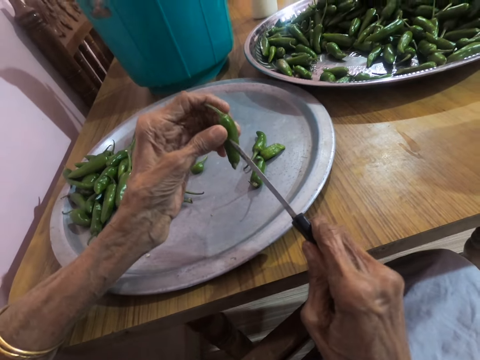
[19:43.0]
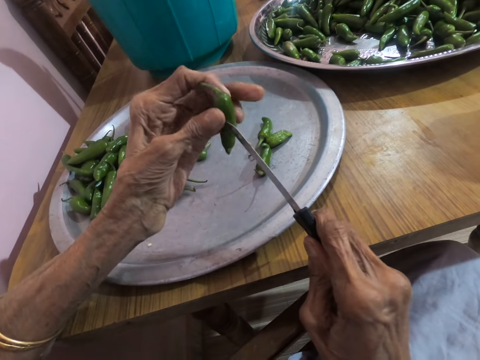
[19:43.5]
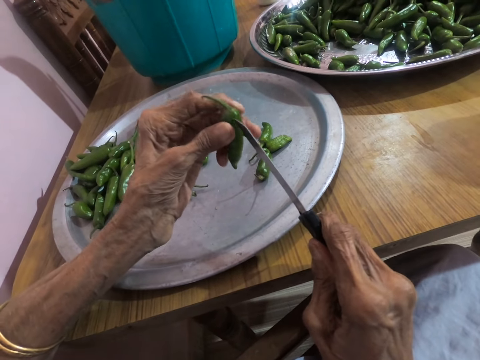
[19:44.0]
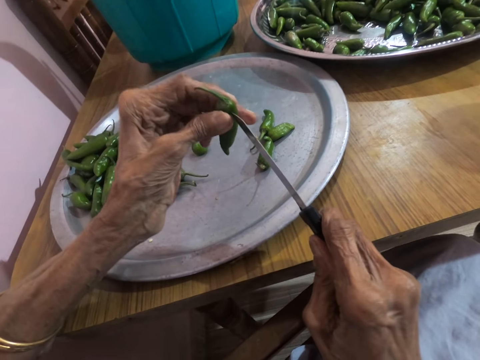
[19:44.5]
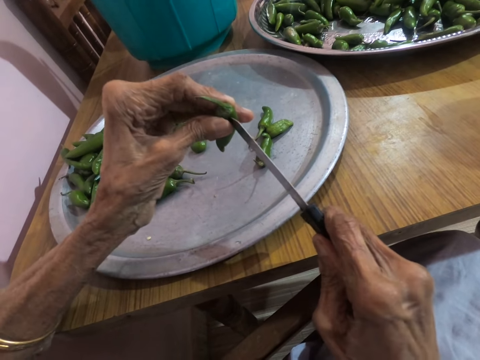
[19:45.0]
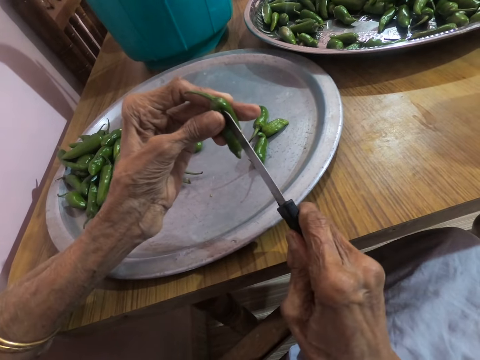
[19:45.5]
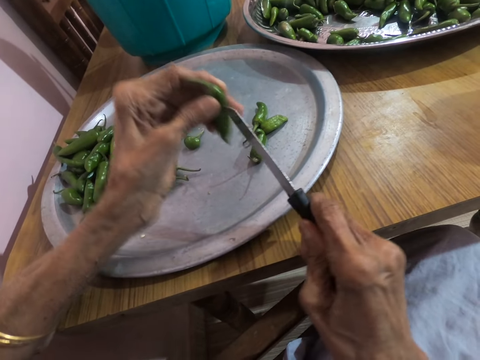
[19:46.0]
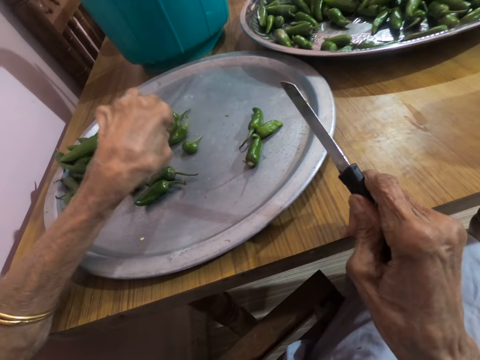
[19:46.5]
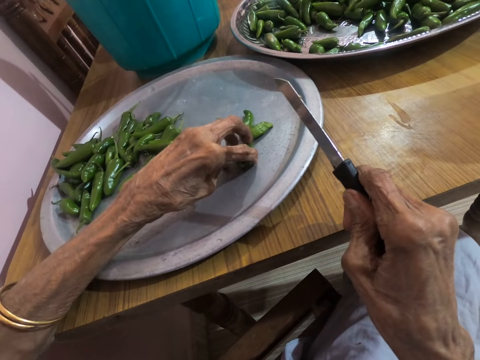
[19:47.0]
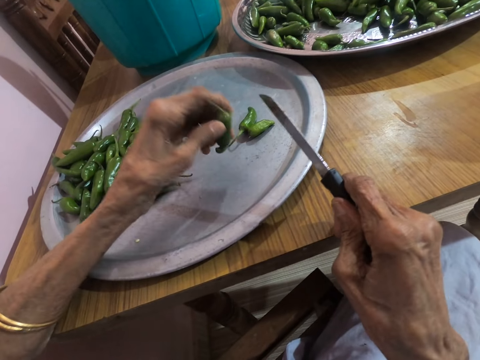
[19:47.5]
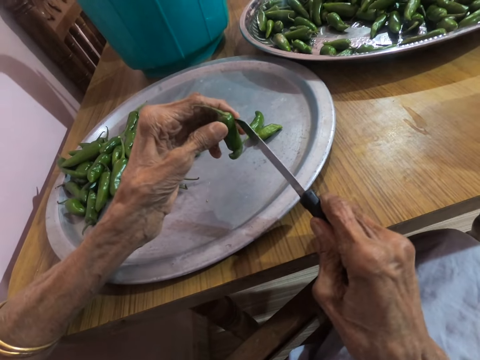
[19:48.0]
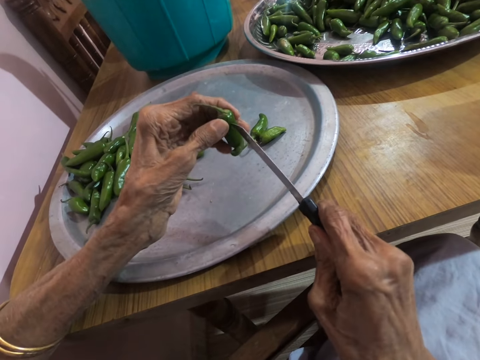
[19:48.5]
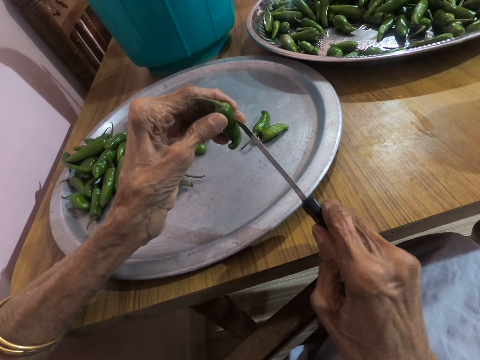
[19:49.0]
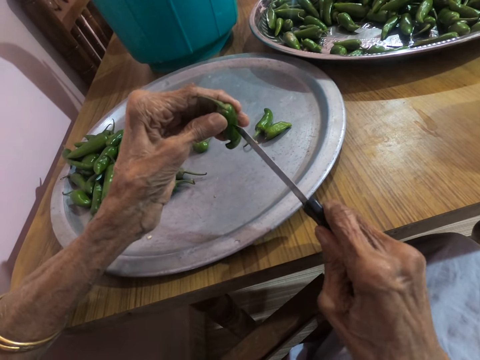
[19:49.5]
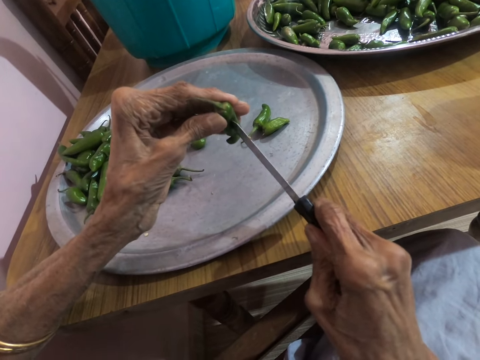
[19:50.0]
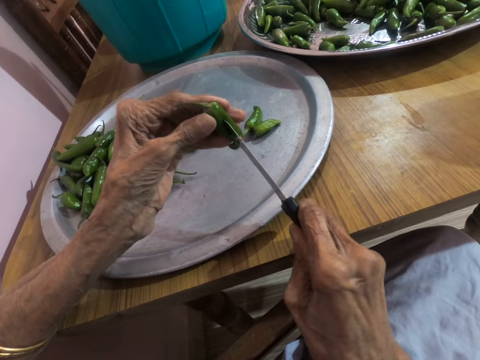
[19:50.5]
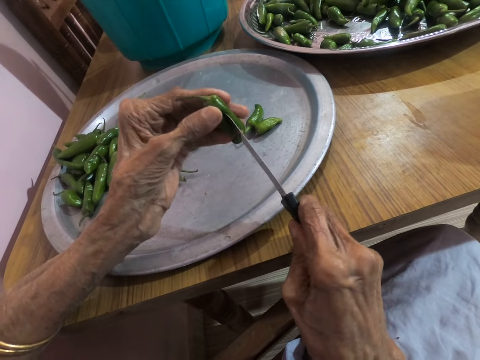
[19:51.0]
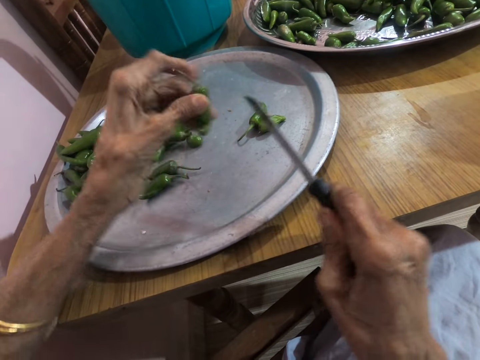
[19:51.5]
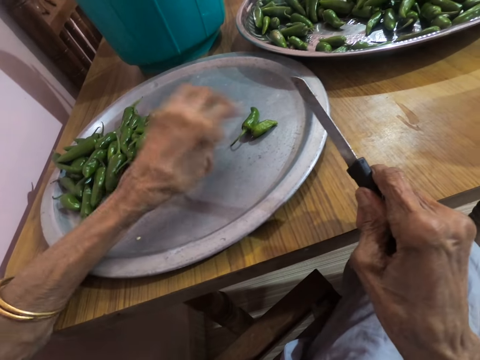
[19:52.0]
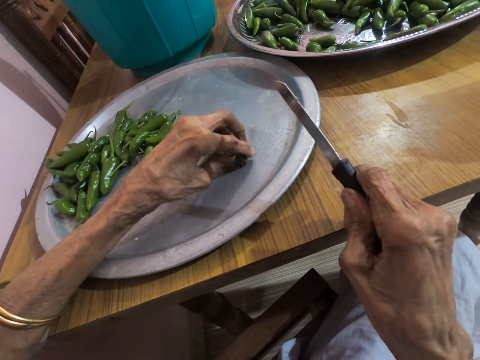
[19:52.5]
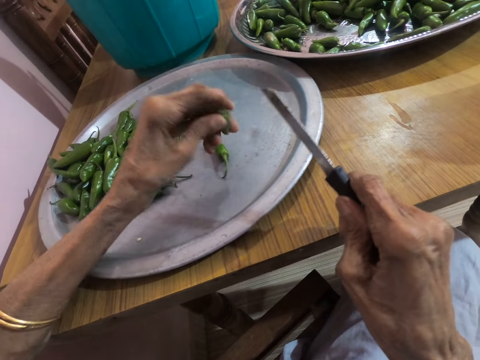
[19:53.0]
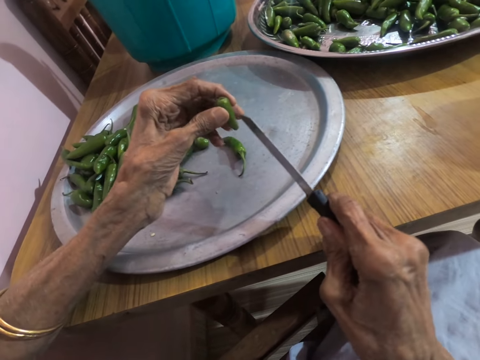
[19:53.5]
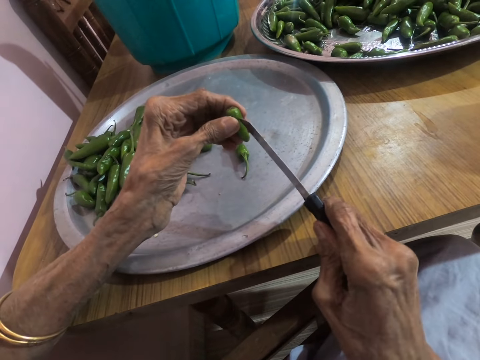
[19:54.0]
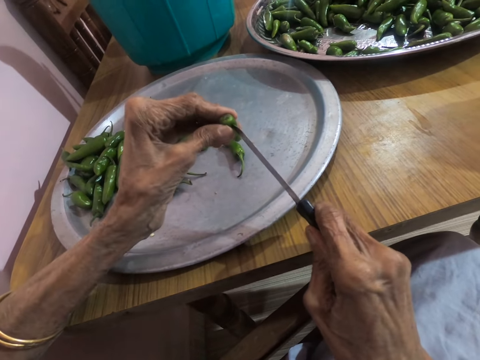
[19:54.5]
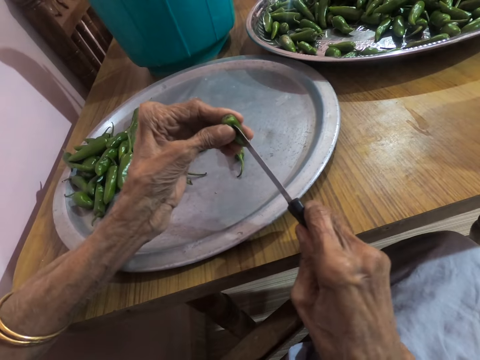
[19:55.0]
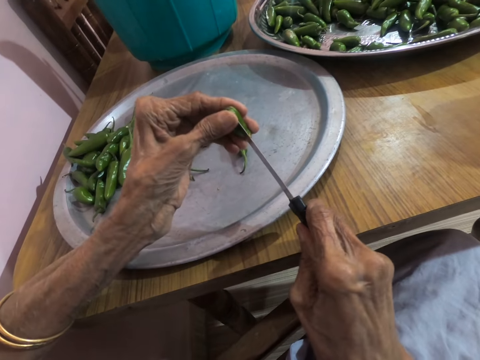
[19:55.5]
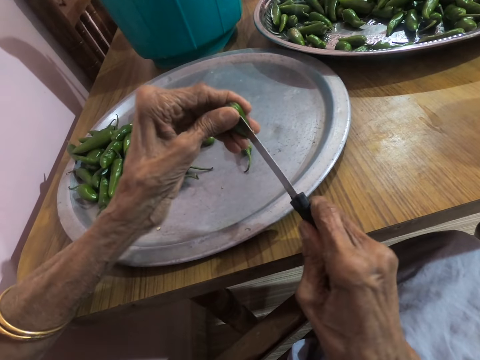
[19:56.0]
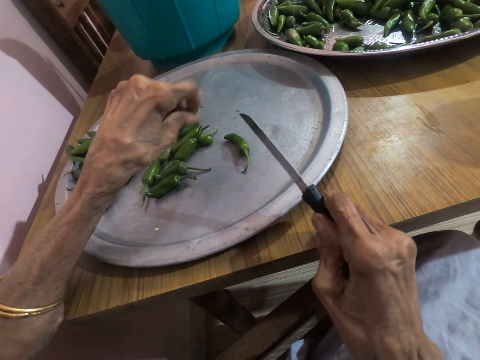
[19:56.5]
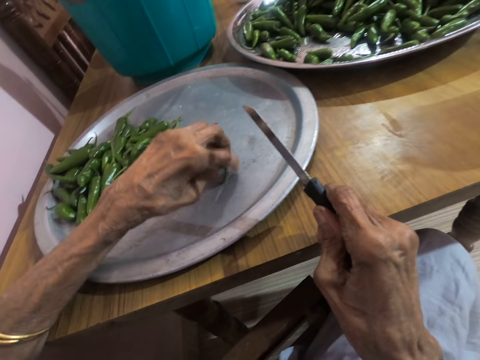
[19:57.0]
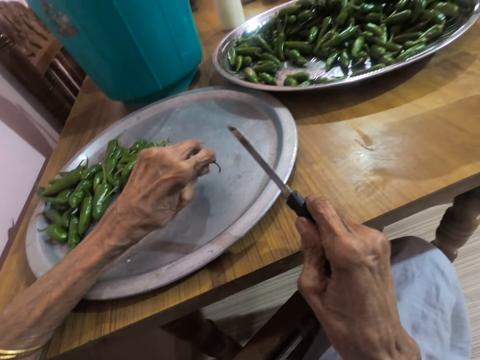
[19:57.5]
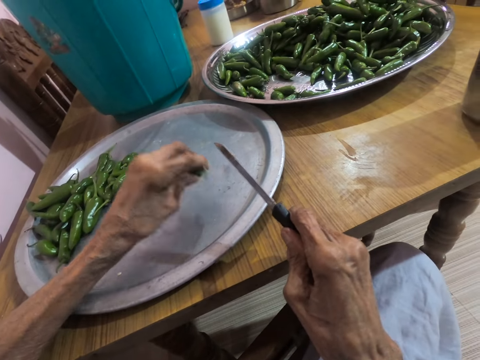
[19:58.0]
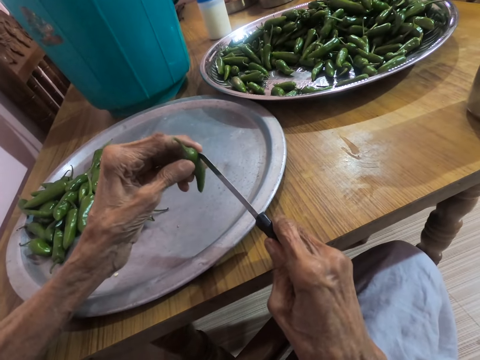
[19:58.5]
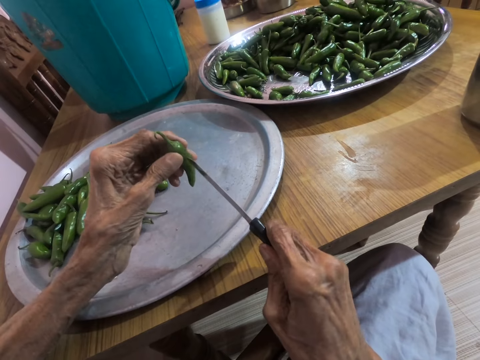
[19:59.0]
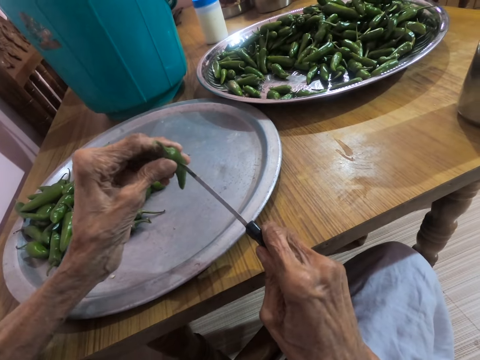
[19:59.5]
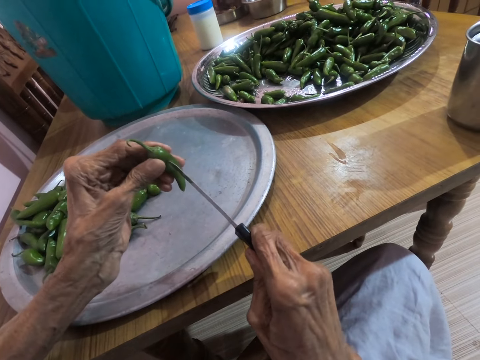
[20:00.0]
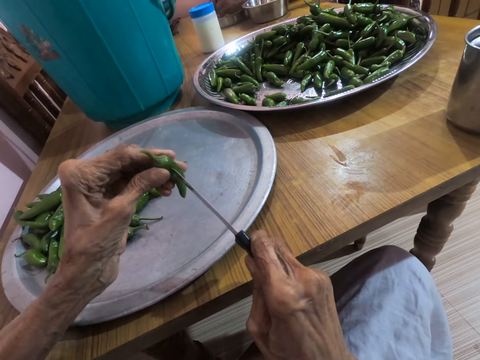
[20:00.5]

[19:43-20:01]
The camera wearer cuts the green pepper in her left hand with the knife in her right hand. She drops the green pepper in her left hand on the tray on the table. She picks the green pepper from the tray on the table with her left hand. She cuts the green pepper in her left hand with the knife in her right hand. She drops the green pepper in her left hand on the tray on the table. She picks the green pepper from the tray on the table with her left hand. She cuts the green pepper in her left hand with the knife in her right hand. She drops the green pepper in her left hand on the tray on the table. She picks the green pepper from the tray on the table with her left hand. She cuts the green pepper in her left hand with the knife in her right hand.

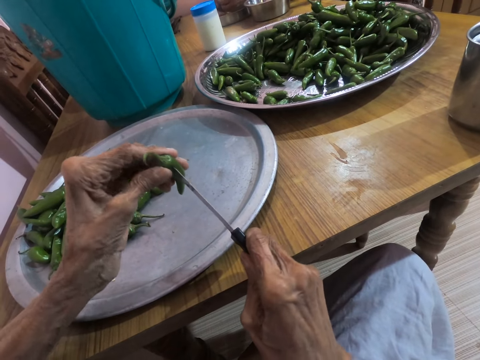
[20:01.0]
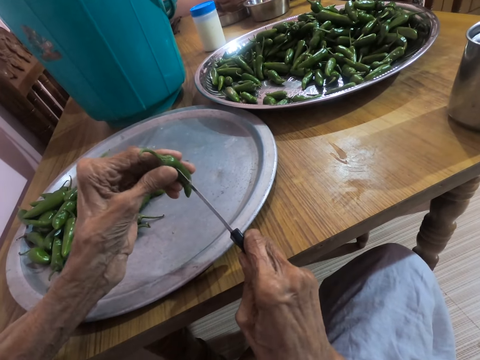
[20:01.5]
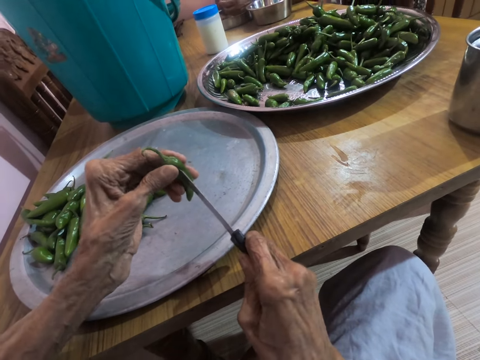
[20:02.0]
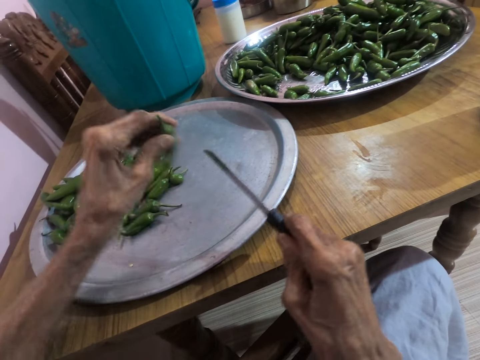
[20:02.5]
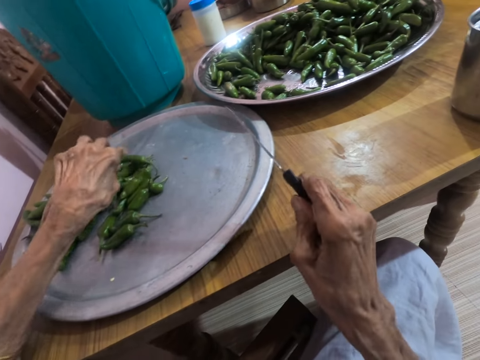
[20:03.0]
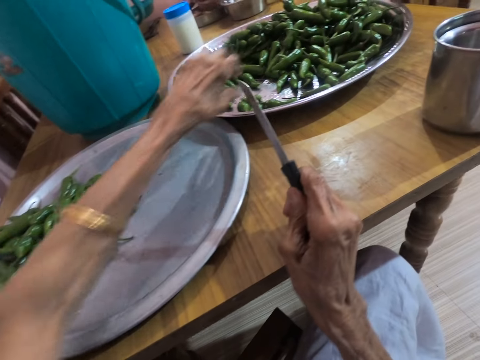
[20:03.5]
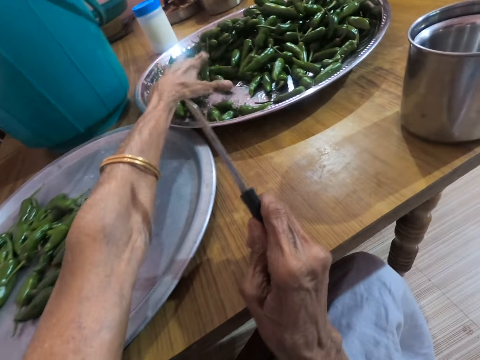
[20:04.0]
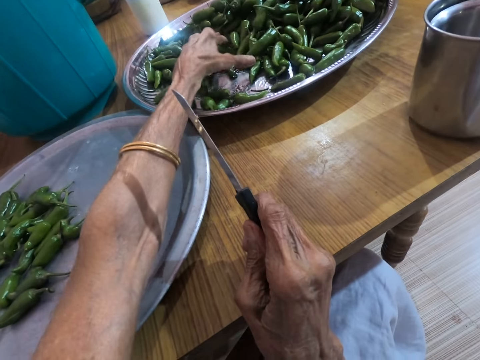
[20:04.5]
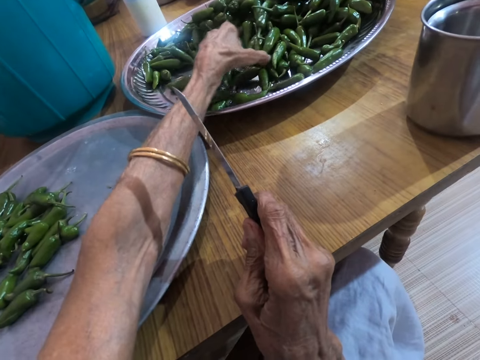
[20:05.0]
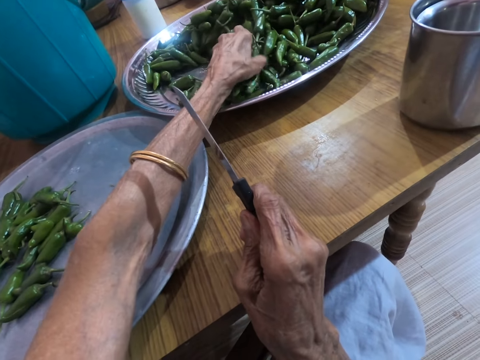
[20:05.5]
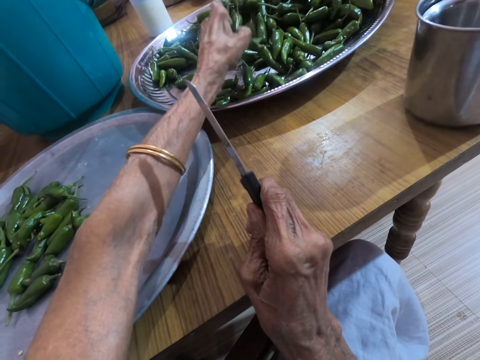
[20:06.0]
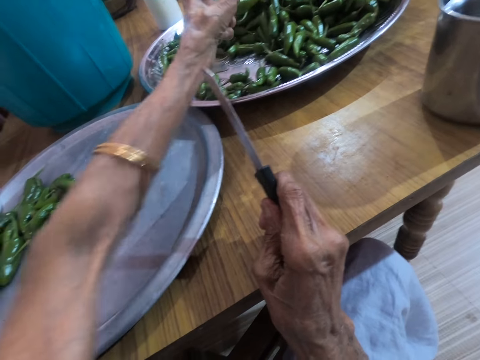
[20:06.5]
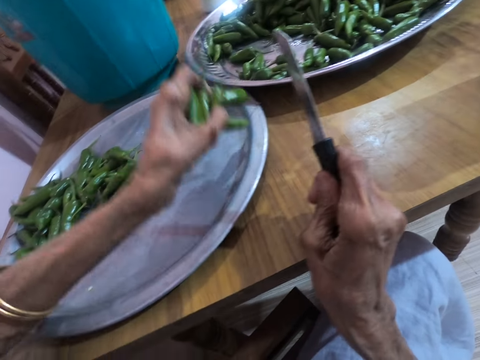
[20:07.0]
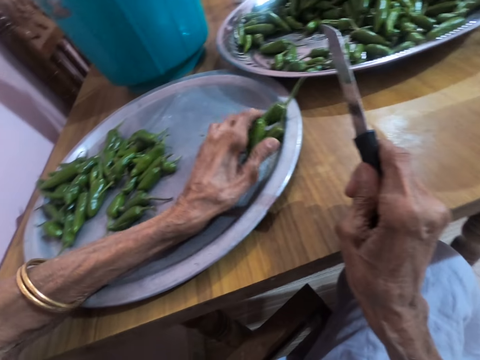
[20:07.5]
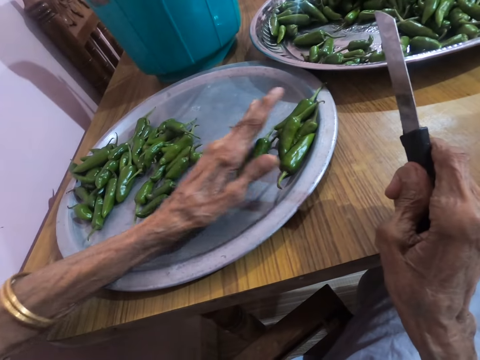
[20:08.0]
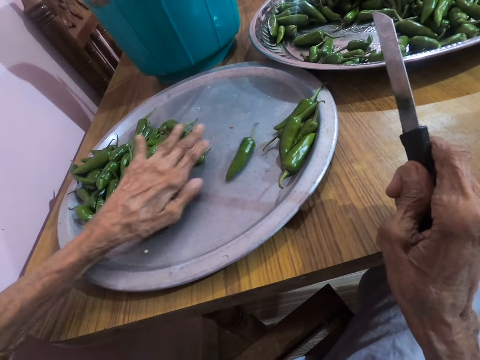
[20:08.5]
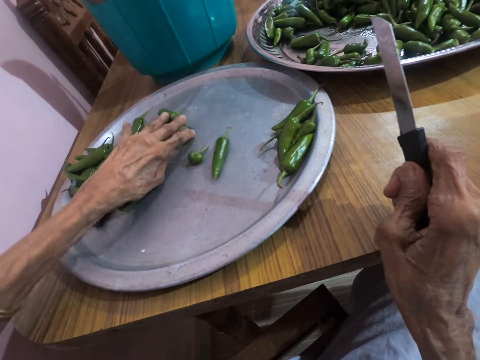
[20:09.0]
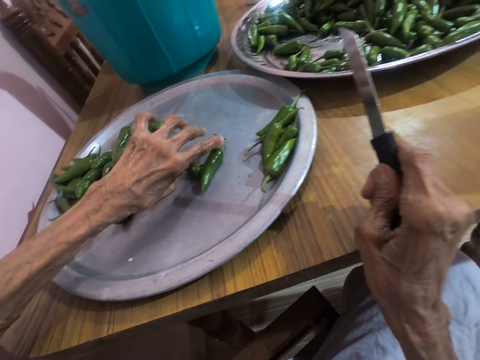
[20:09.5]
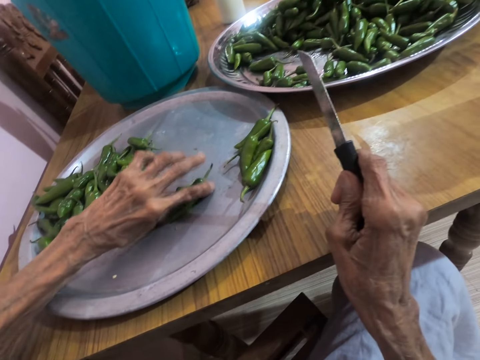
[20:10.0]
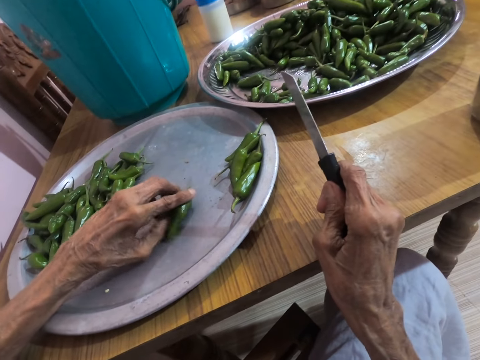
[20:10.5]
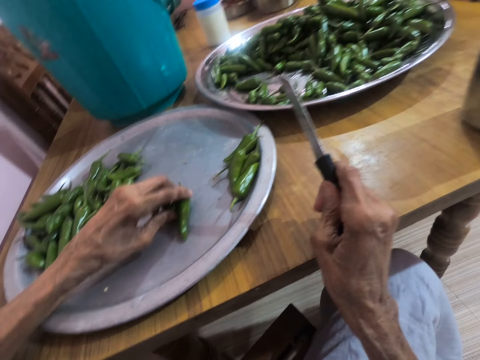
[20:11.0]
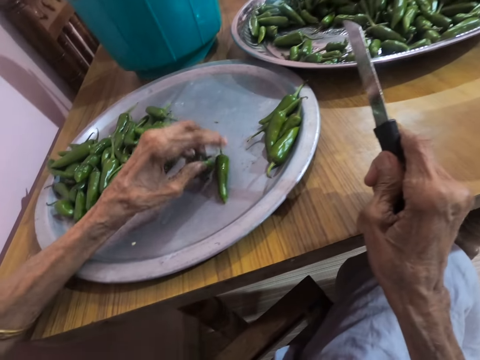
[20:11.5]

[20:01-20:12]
The camera wearer drops the green pepper in her left hand on the tray on the table. She packs a handful of green peppers from the tray on the table with her left hand. She drops the green peppers in her left hand on the tray on the table. She adjusts the green peppers on the tray with her left hand. She picks the green pepper from the tray on the table with her left hand.
